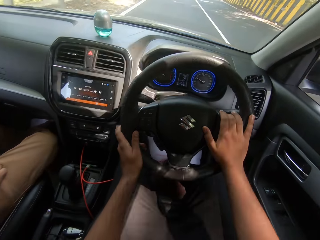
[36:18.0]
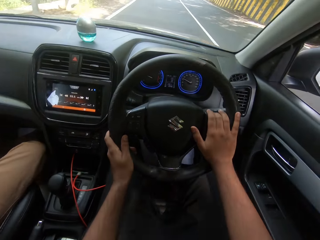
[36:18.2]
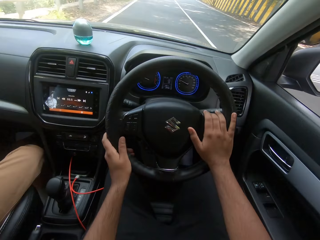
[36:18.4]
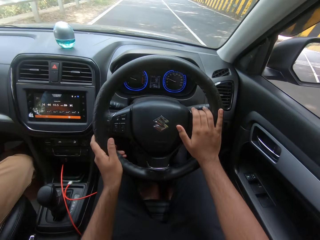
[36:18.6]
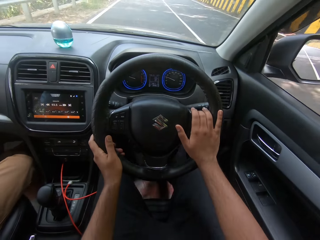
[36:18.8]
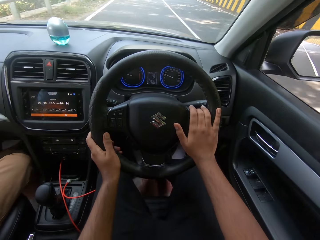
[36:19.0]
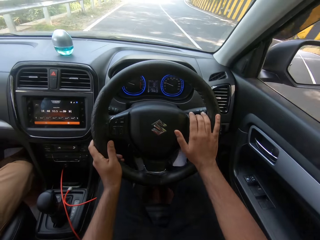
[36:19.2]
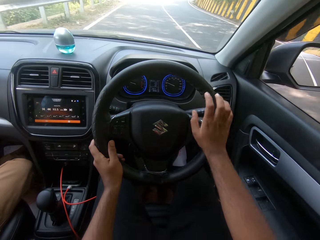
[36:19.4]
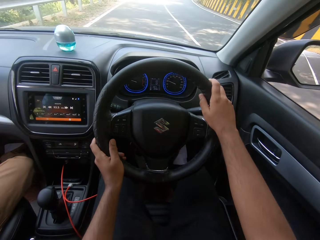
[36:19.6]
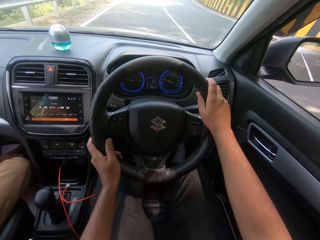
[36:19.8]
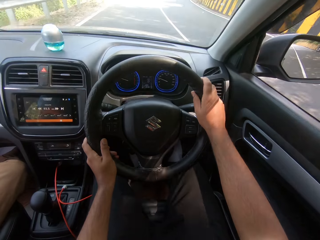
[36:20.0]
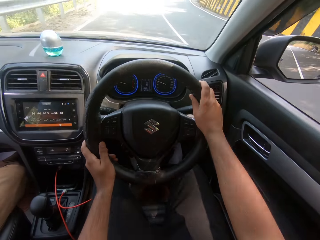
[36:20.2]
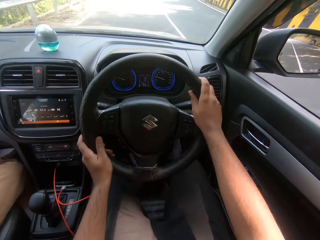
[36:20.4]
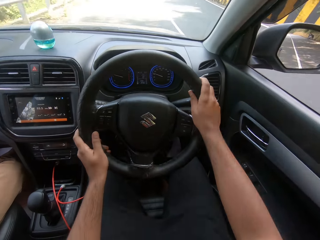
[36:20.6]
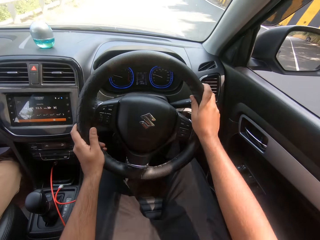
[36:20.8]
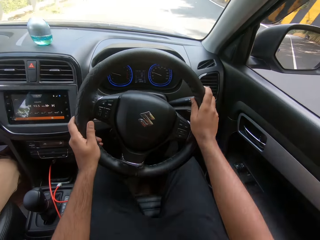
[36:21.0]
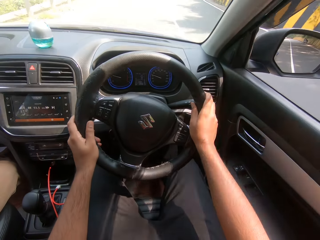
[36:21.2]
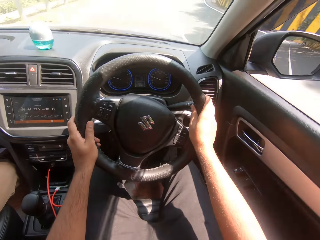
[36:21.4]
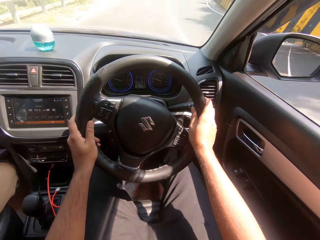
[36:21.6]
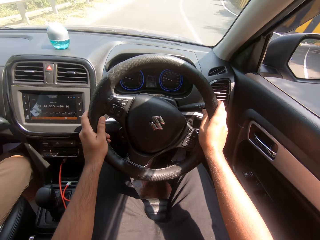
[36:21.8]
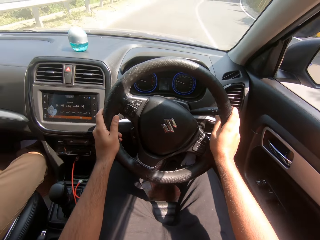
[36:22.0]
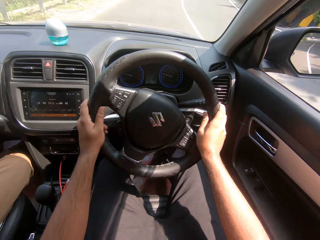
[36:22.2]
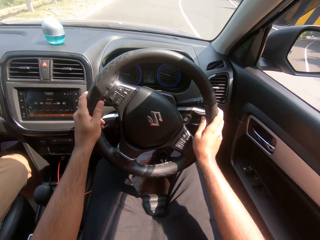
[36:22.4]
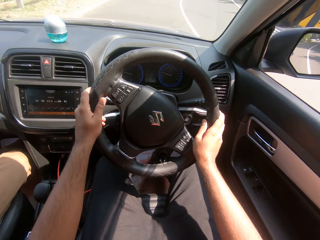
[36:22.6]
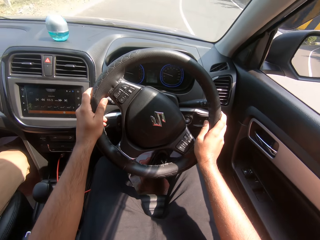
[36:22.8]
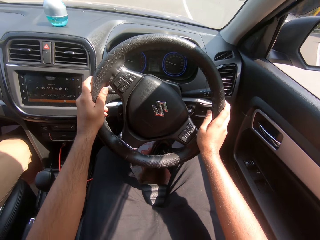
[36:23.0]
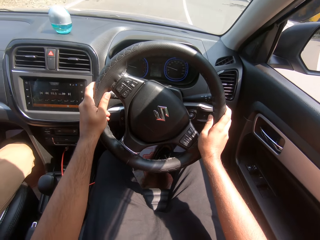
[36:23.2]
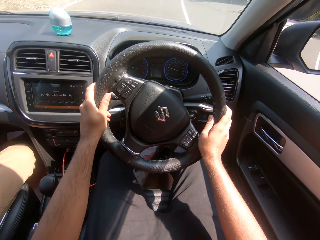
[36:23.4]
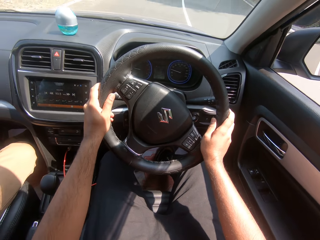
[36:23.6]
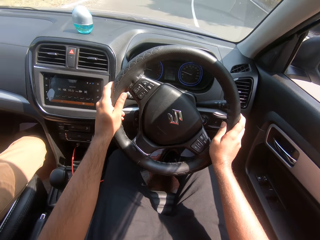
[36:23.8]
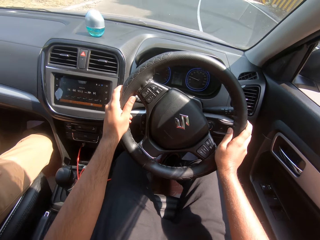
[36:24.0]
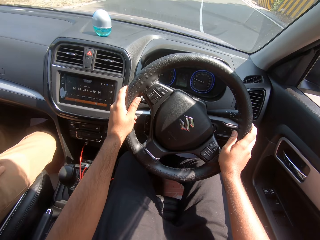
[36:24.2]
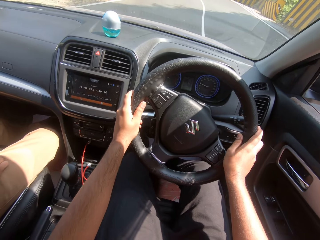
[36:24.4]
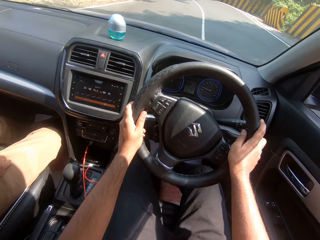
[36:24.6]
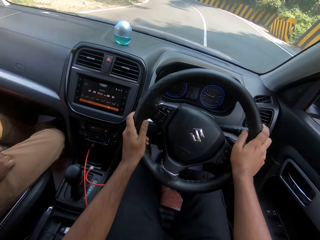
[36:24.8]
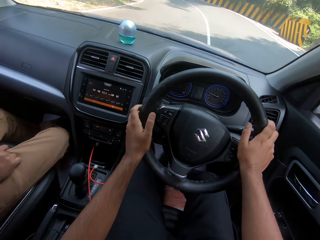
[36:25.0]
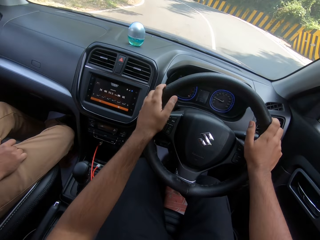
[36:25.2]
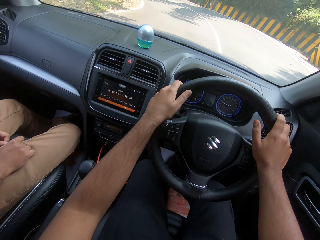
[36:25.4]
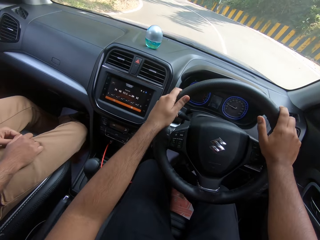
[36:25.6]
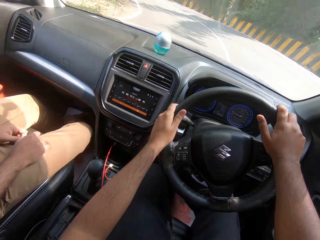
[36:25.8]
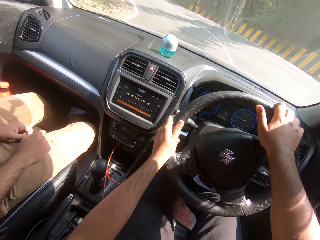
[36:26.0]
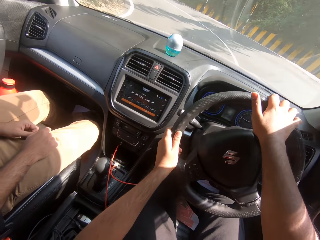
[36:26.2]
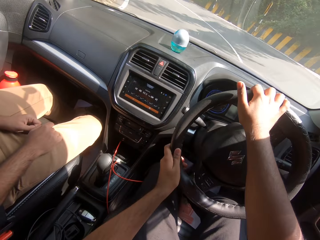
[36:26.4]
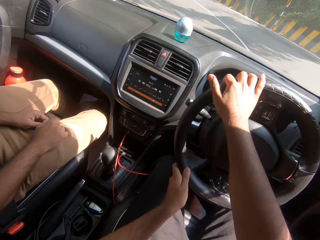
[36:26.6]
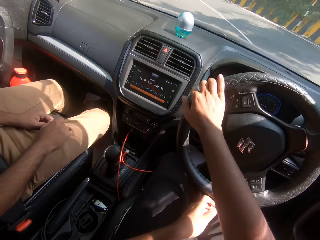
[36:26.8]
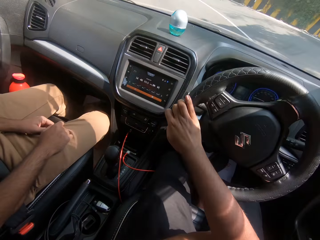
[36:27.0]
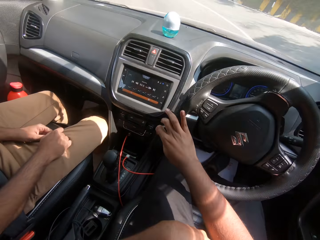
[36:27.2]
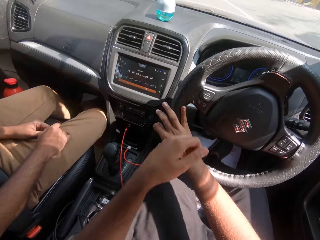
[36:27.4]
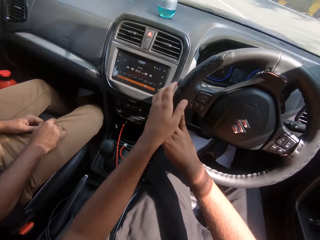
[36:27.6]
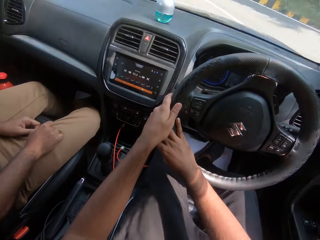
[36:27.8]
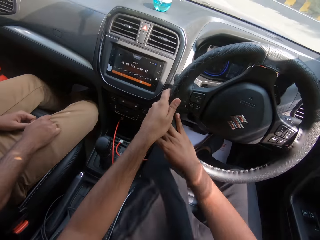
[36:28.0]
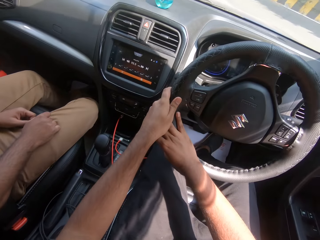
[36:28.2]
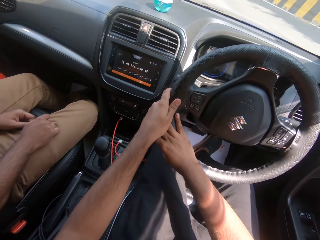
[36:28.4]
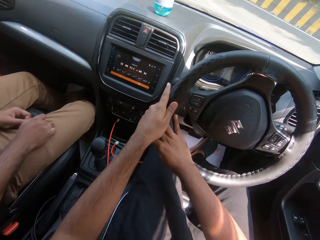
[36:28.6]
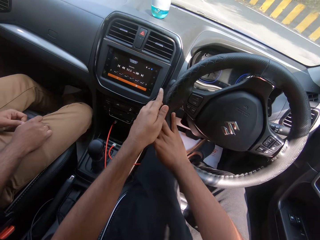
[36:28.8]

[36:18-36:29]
The camera wearer rolls the steering.

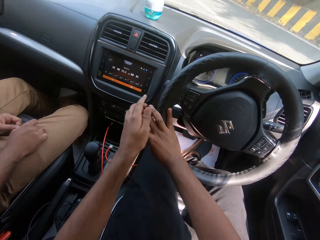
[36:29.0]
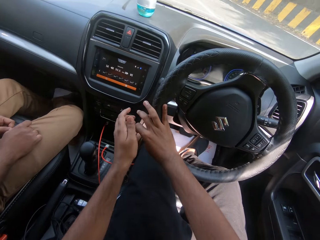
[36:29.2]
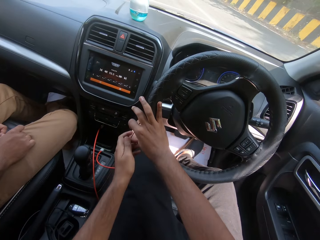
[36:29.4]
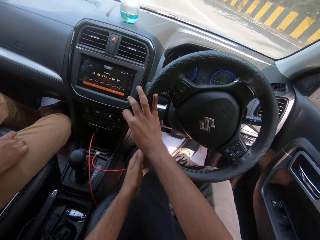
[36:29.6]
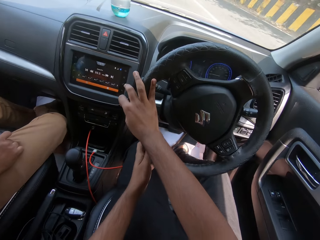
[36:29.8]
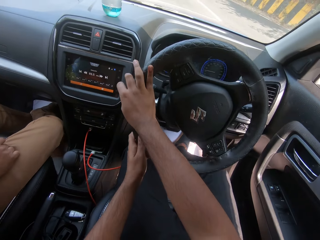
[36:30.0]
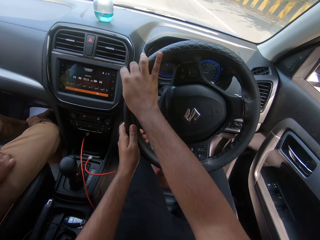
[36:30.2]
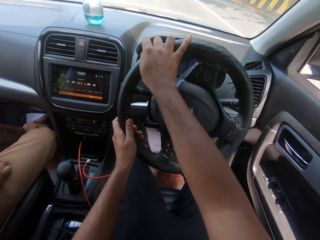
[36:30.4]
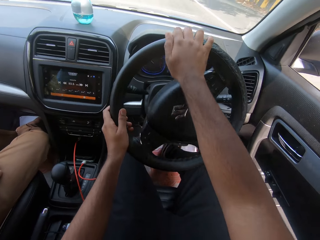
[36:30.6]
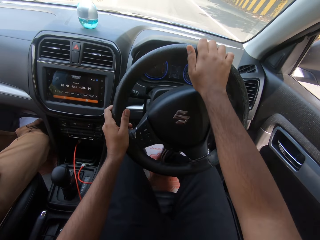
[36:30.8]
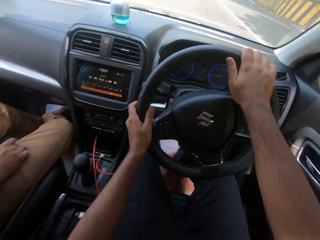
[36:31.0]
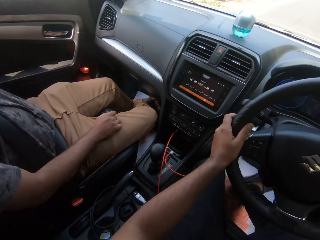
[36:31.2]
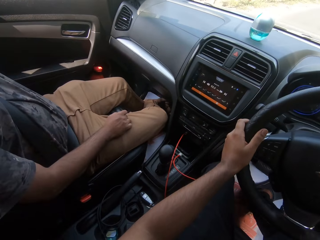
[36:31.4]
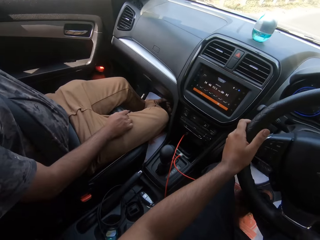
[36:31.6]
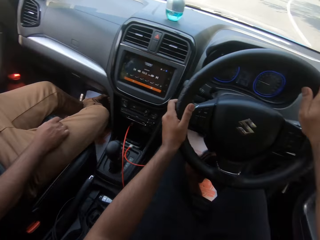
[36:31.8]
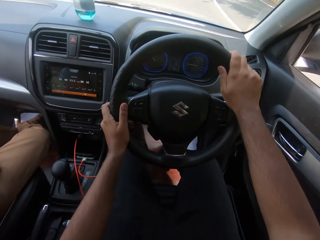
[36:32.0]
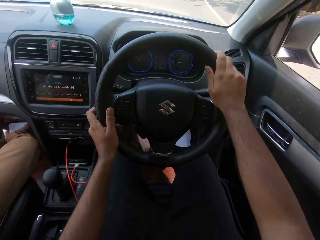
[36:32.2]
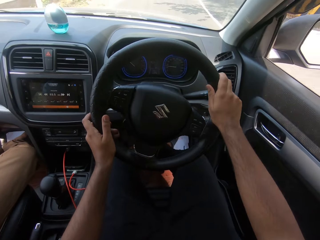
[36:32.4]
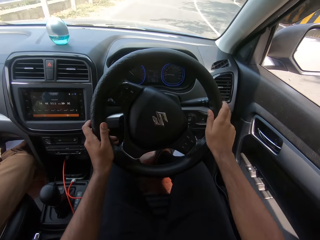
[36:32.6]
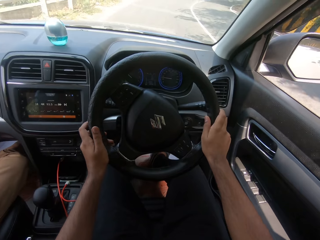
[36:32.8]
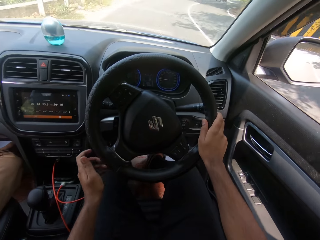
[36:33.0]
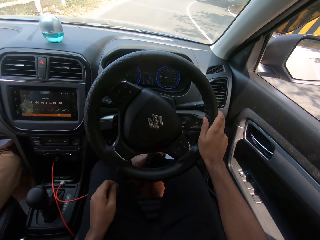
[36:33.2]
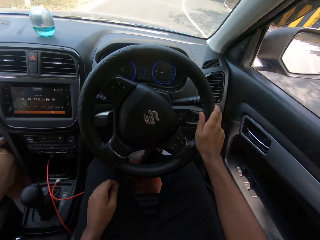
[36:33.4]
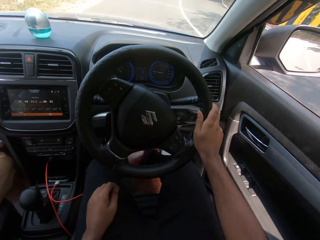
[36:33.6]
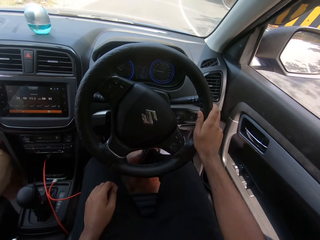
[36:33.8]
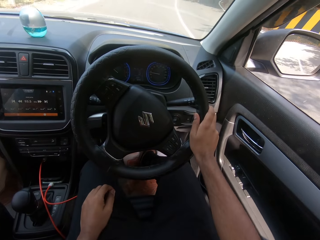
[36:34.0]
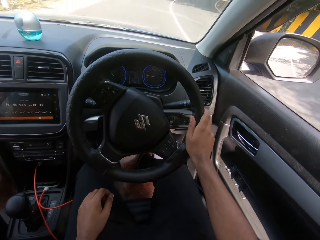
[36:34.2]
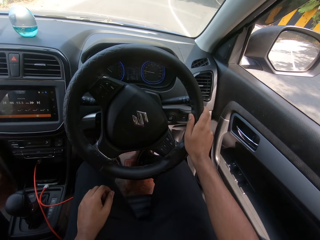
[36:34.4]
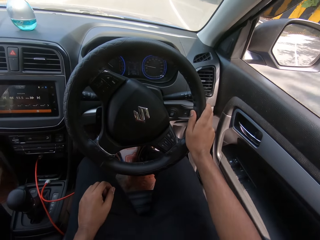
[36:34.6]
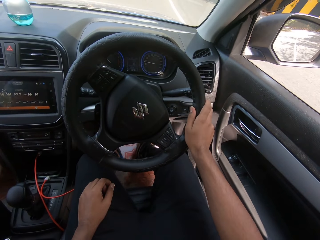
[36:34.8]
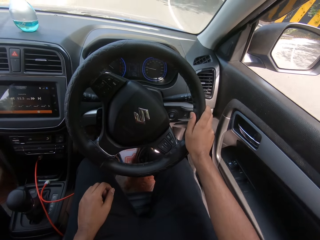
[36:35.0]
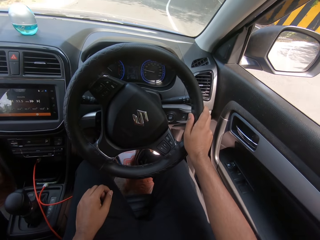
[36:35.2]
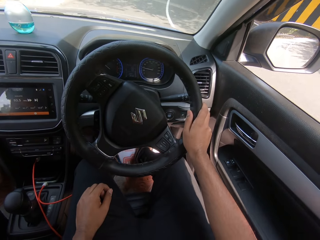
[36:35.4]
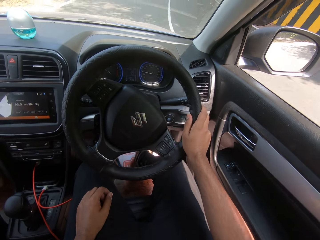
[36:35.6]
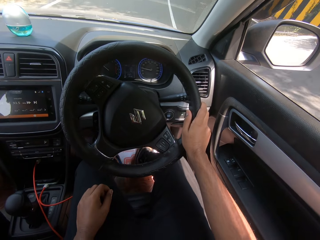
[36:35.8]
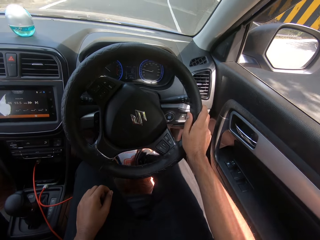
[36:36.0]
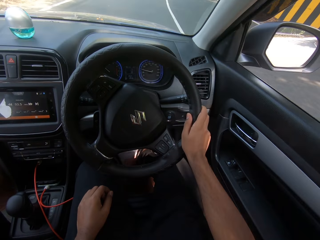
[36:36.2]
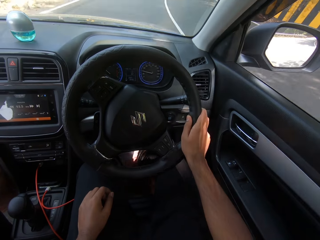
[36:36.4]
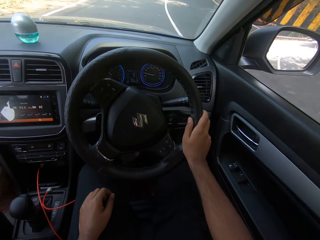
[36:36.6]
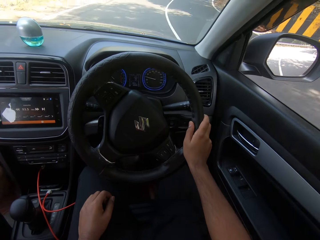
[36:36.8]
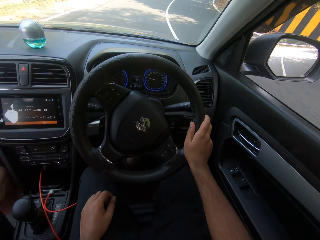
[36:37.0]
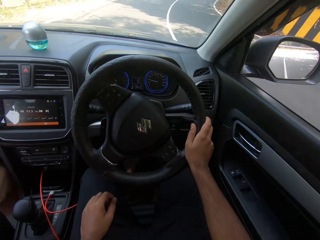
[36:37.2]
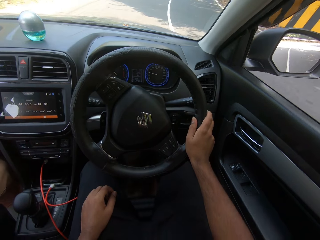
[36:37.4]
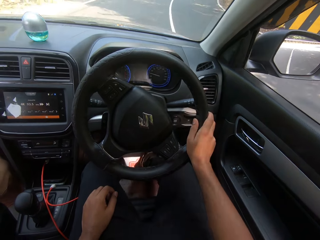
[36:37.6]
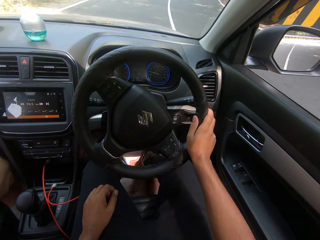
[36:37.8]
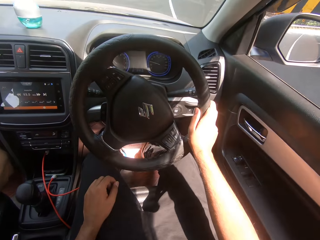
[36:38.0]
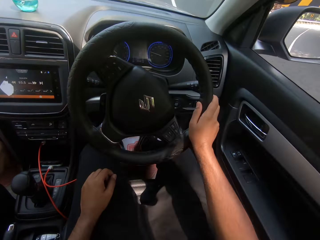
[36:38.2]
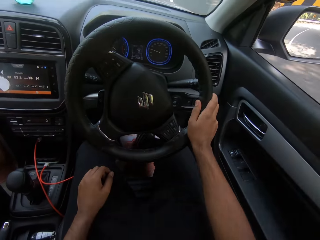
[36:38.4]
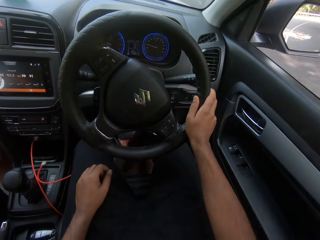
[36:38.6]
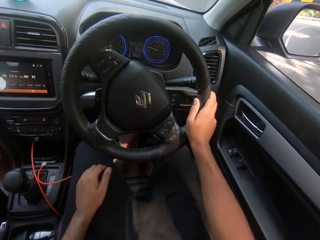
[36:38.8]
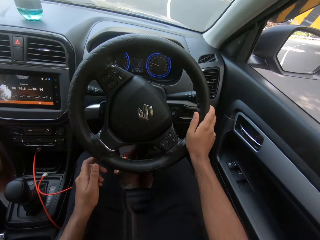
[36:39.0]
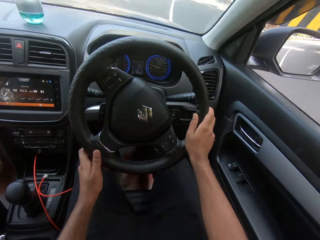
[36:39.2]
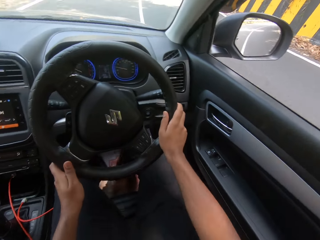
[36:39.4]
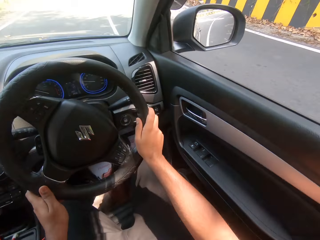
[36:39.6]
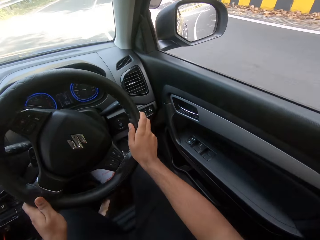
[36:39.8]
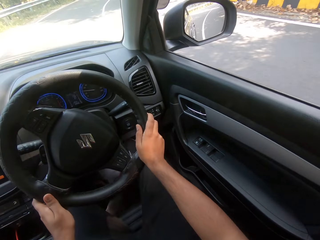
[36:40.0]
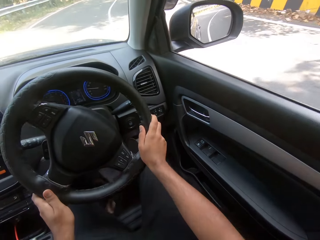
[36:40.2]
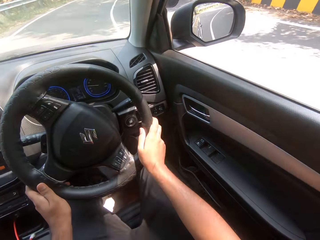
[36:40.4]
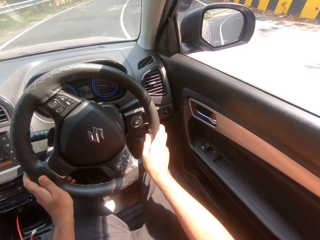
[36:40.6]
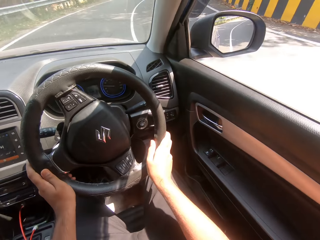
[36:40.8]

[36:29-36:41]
The camera wearer looks around the car. They roll the steering.
